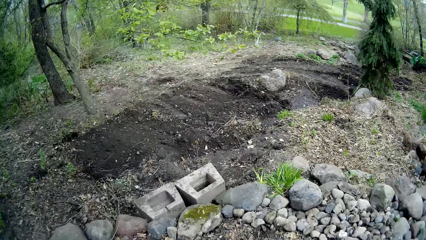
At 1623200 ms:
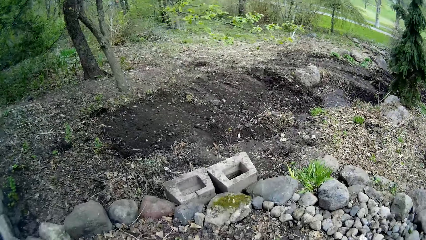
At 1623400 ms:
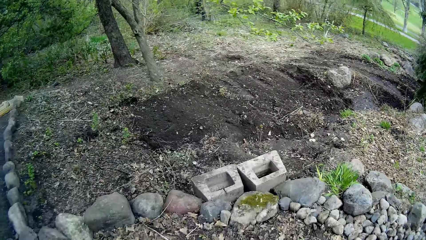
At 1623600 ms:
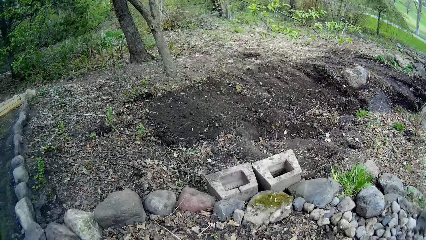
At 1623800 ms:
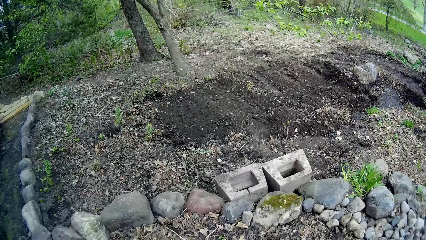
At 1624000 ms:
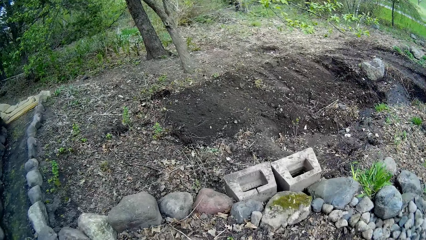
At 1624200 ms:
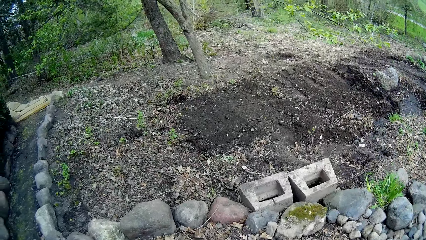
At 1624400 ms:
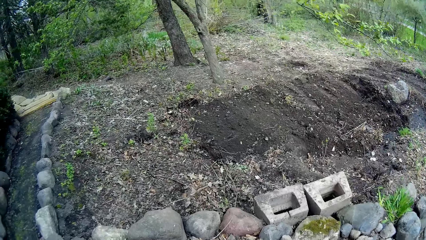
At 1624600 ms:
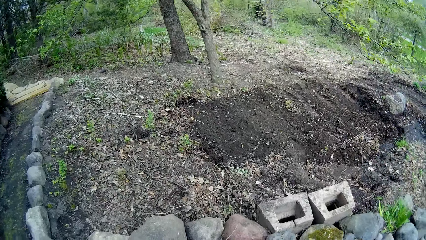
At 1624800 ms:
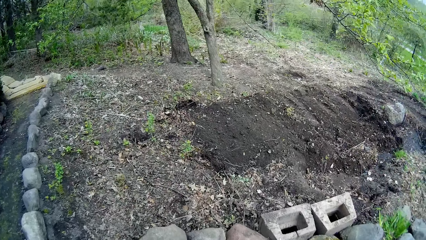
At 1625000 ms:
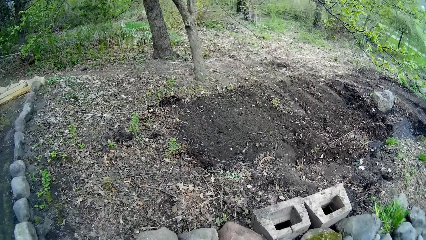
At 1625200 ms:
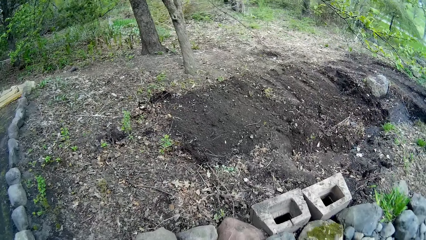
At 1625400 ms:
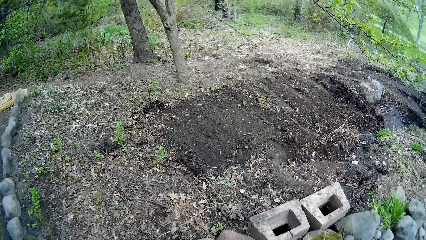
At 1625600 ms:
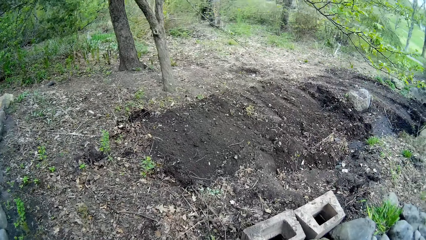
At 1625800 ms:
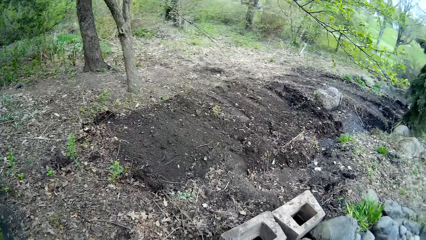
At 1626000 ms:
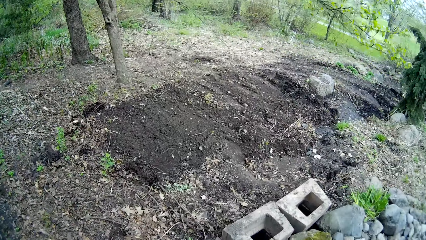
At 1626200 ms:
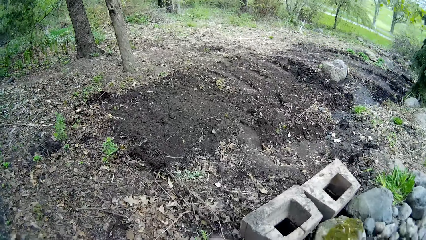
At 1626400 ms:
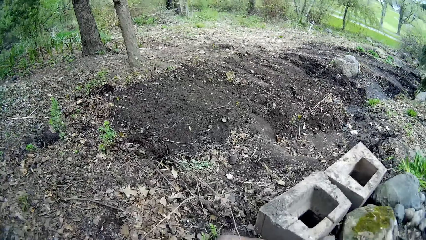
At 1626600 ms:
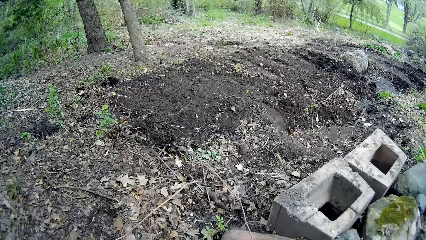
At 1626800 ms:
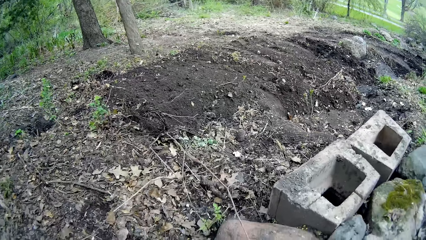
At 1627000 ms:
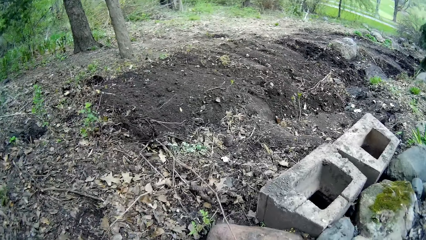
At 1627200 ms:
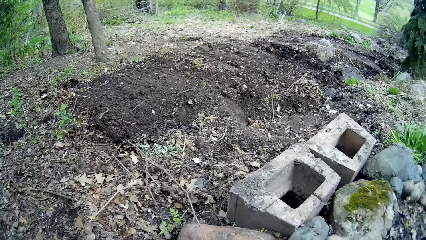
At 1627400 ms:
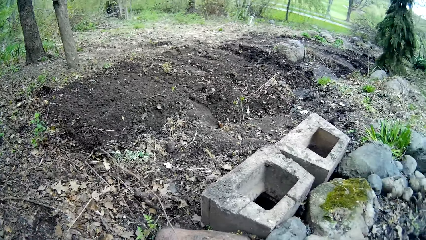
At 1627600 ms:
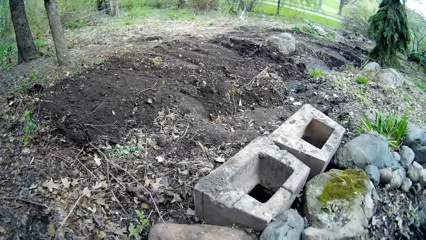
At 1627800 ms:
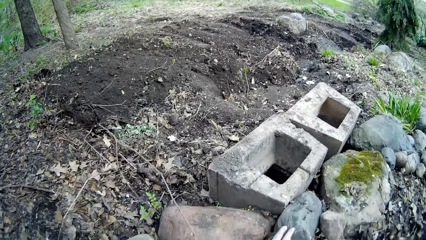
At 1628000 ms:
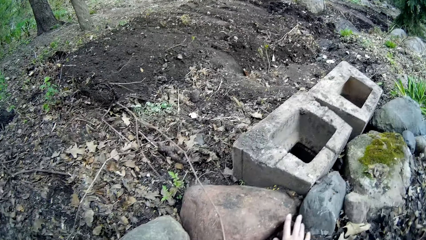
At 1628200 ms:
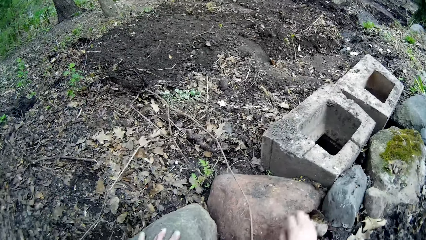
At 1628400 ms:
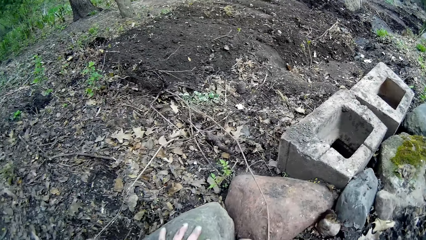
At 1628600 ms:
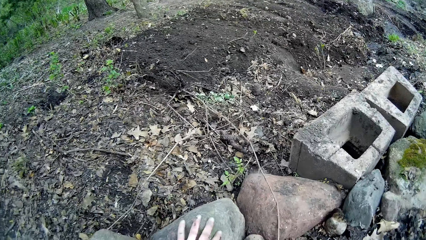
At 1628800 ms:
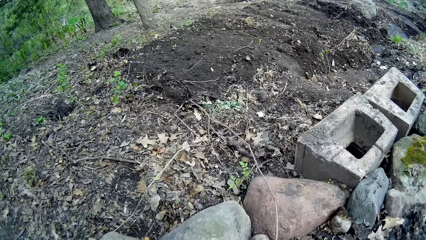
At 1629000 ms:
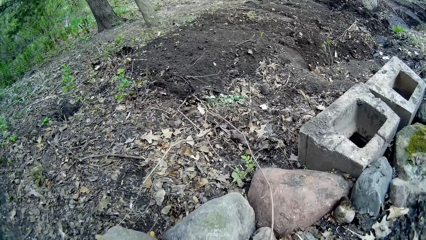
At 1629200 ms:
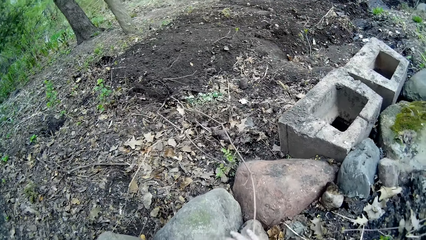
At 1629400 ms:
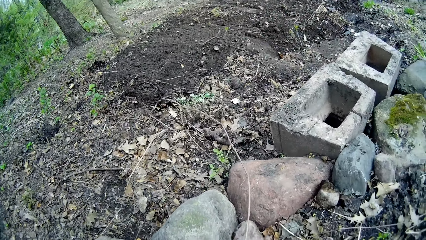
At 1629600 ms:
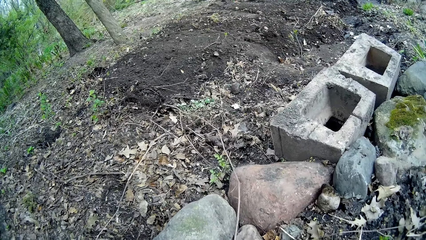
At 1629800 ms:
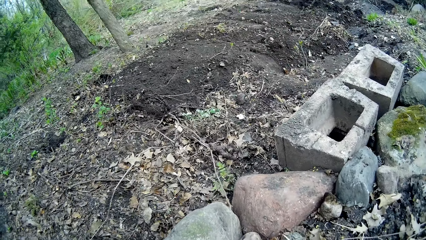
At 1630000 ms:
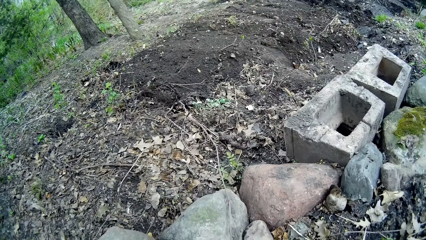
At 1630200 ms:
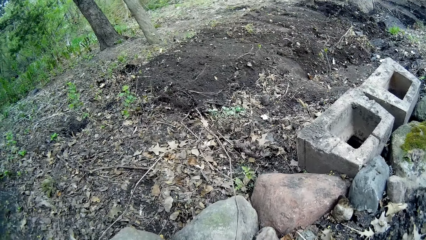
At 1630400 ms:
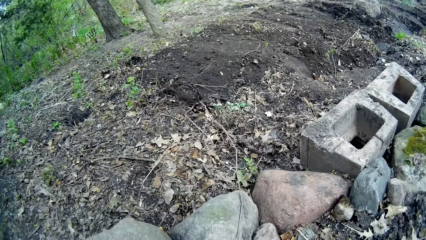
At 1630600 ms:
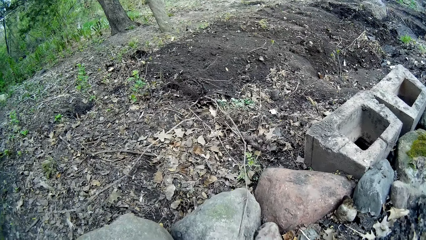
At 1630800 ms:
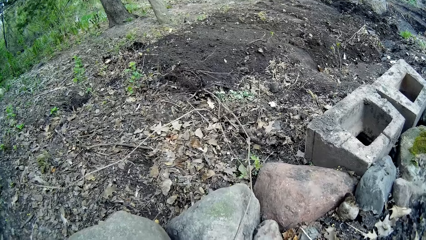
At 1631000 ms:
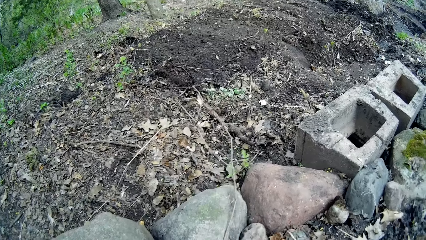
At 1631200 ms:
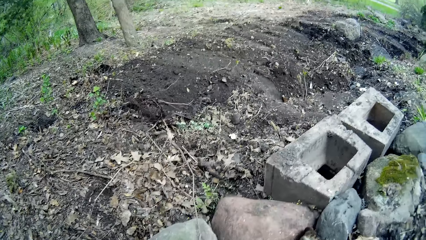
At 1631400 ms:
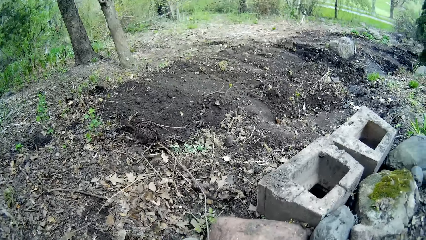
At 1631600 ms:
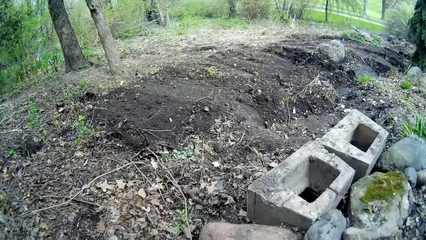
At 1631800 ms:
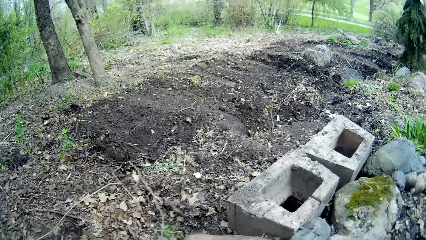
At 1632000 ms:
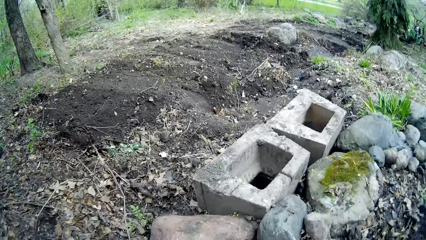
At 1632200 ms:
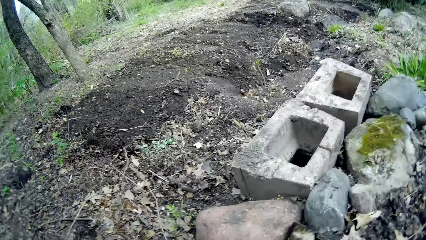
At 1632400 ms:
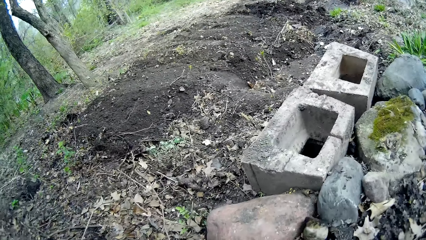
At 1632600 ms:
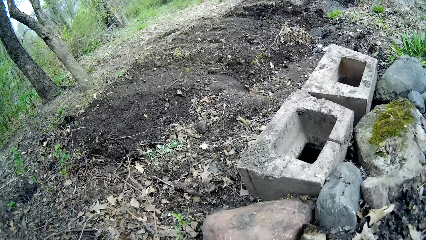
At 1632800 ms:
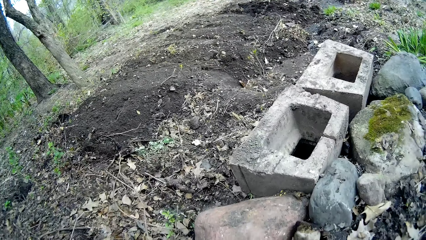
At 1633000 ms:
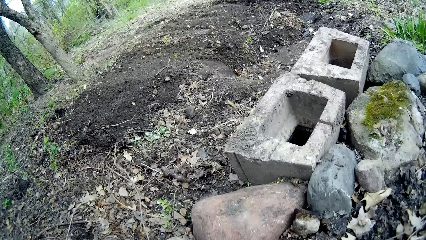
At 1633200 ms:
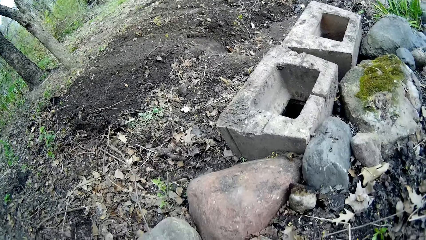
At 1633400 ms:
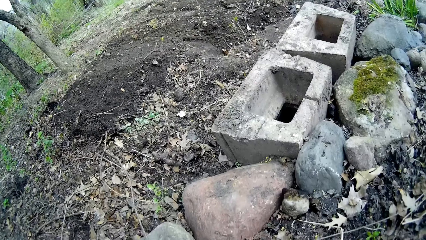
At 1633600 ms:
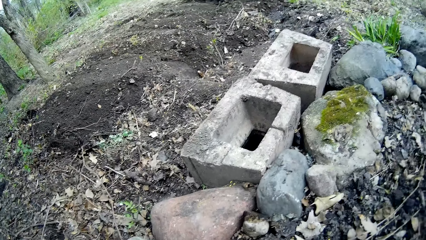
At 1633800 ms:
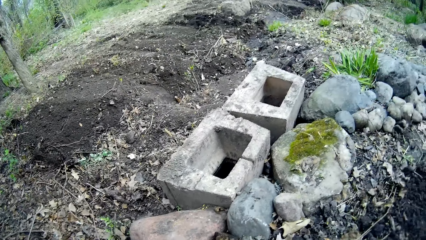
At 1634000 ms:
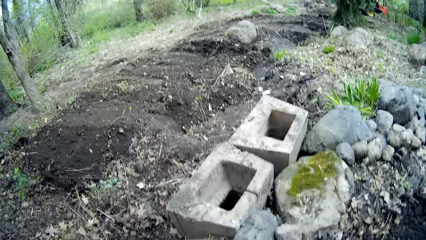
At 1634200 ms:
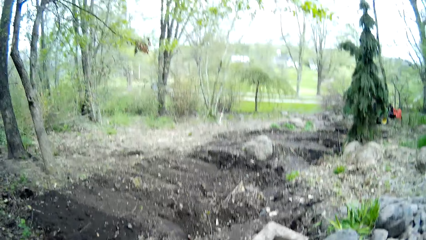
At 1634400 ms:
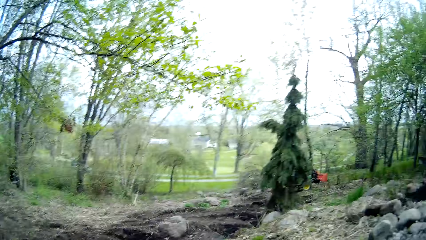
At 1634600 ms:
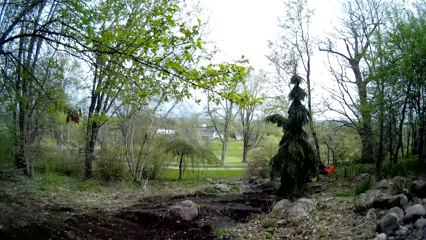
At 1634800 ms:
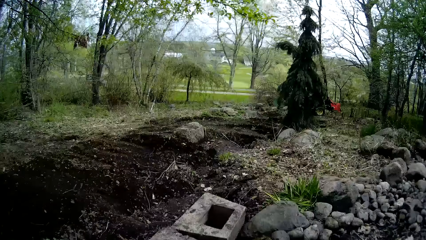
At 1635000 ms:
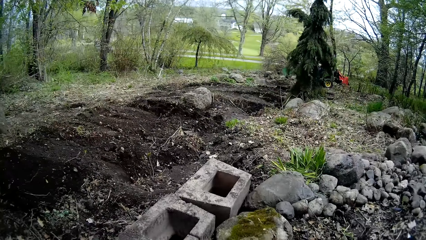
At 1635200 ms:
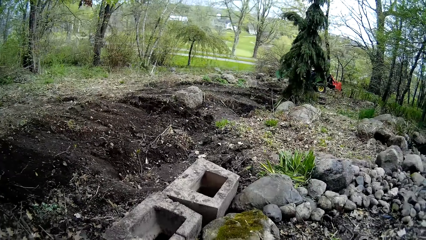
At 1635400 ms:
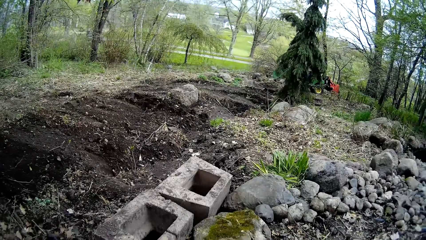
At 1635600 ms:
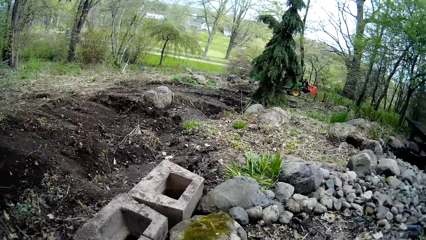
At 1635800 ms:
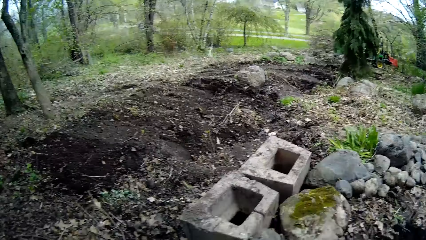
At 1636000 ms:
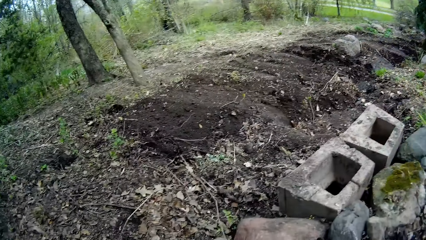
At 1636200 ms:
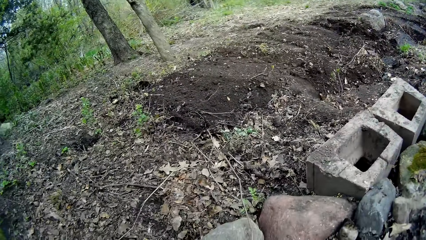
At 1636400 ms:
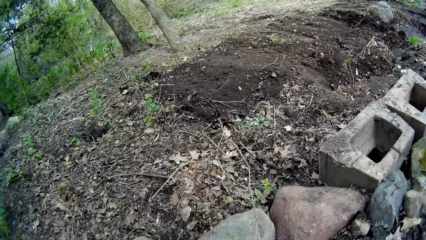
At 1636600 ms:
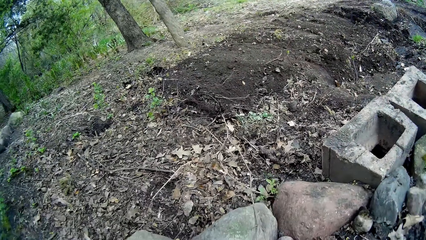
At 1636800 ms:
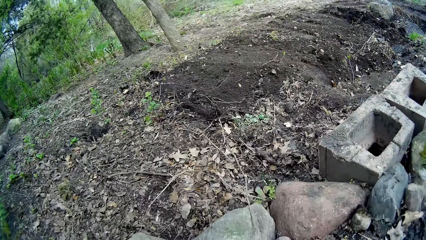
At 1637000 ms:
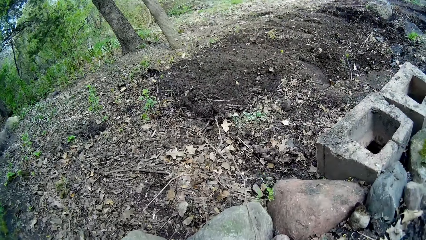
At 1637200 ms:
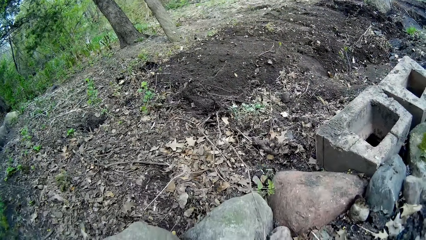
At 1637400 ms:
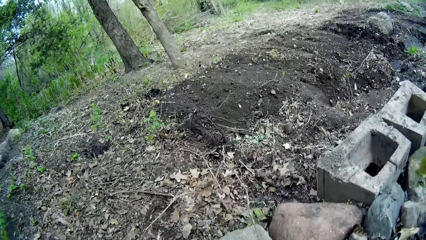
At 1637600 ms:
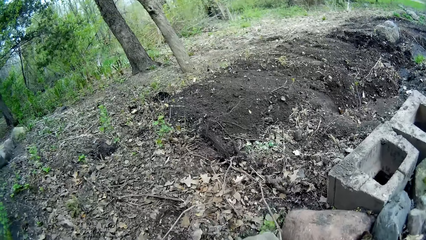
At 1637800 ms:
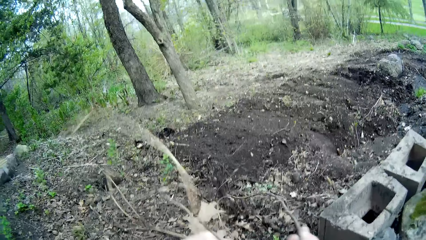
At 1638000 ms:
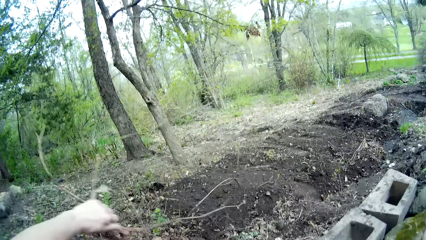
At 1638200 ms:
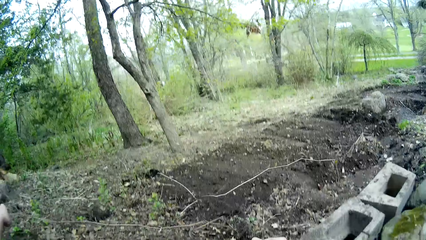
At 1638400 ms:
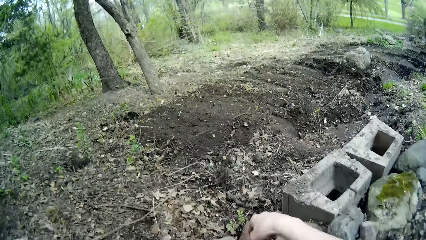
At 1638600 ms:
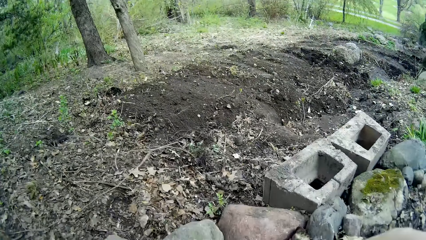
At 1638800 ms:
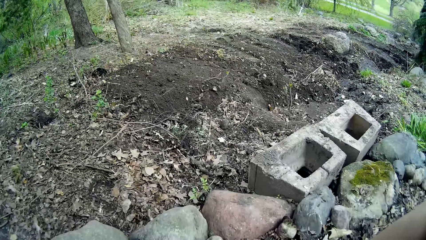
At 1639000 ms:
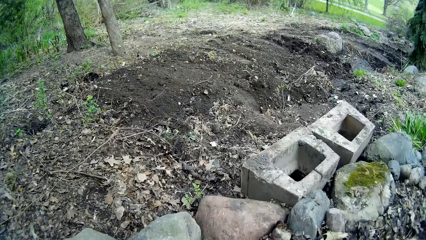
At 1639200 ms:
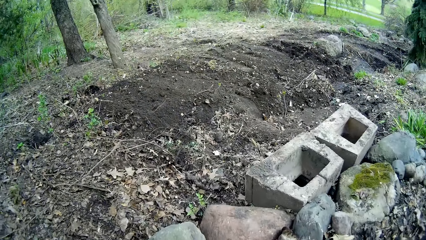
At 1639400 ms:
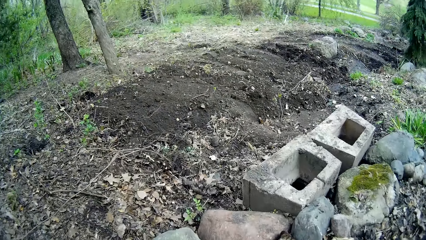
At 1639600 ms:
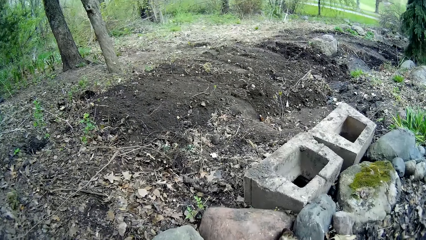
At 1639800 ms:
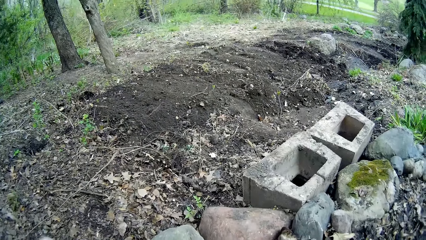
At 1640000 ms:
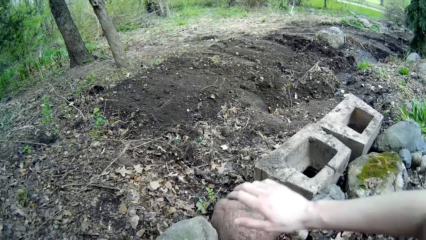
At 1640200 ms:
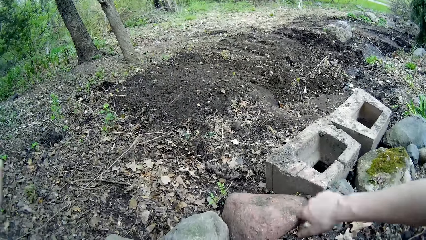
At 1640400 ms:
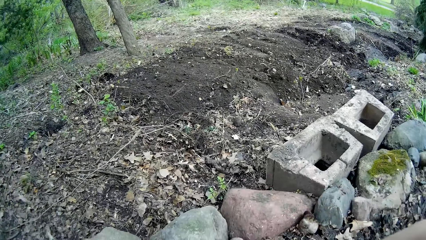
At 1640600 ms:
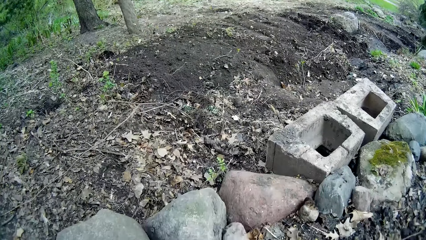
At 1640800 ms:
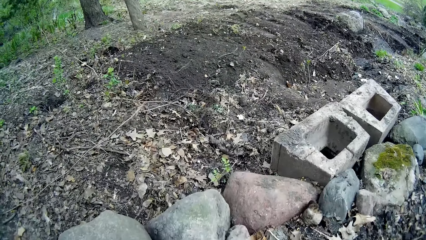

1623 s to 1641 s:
The camera wearer places a piece of rock on the ground with his right hand. He touches a dry plant. A man mows the grass with a lawn mower. The camera wearer pulls a root or tree branch from the ground with his left hand.
